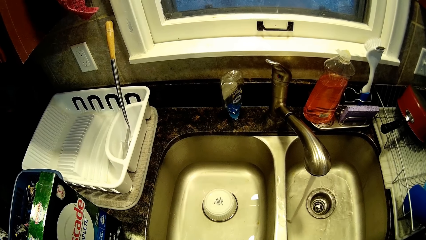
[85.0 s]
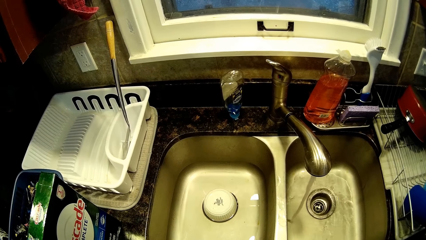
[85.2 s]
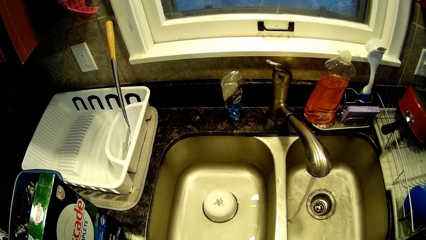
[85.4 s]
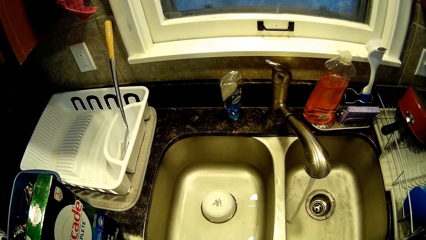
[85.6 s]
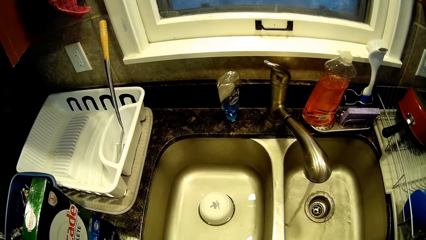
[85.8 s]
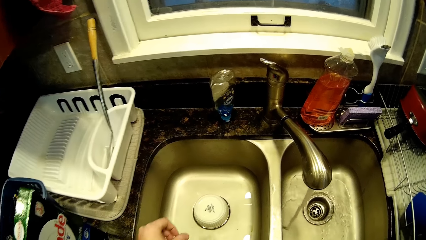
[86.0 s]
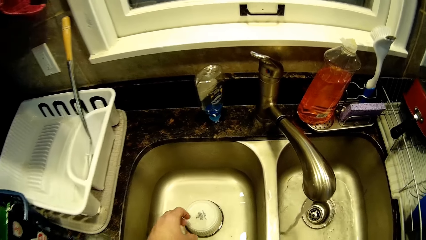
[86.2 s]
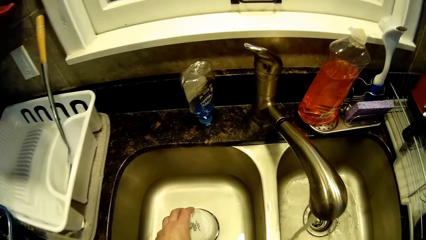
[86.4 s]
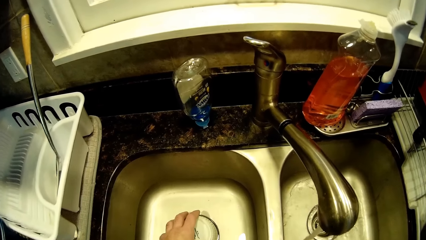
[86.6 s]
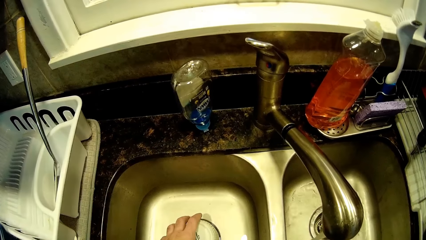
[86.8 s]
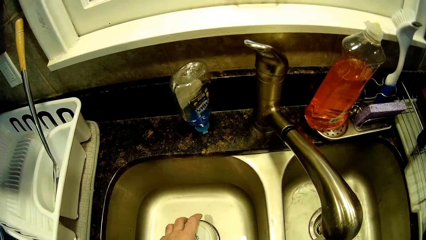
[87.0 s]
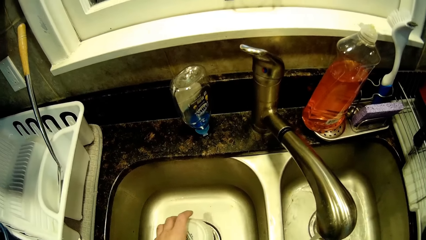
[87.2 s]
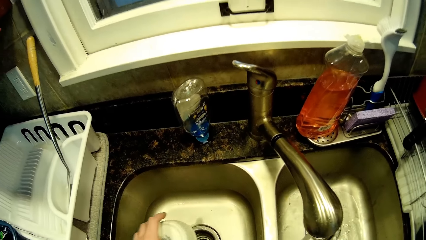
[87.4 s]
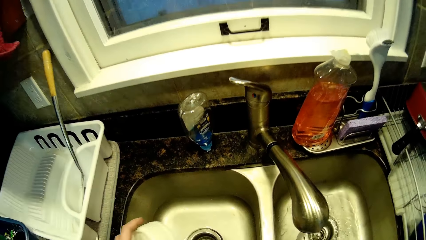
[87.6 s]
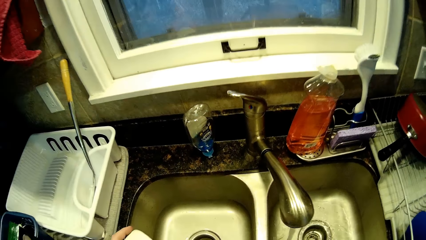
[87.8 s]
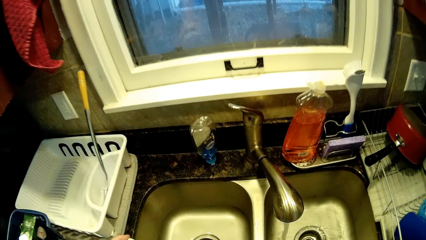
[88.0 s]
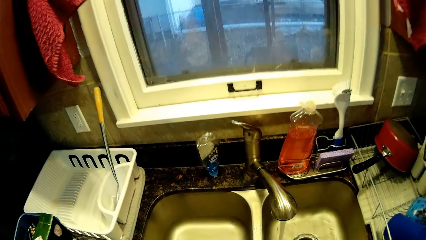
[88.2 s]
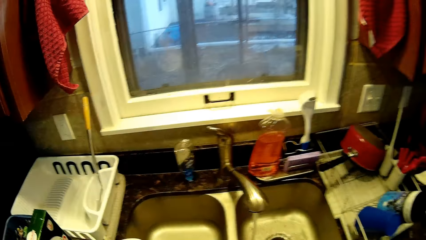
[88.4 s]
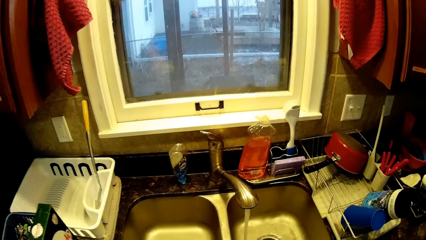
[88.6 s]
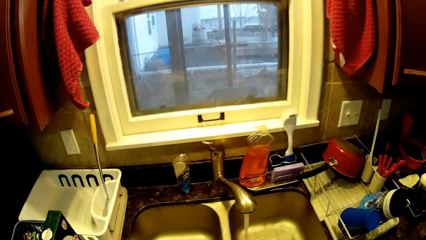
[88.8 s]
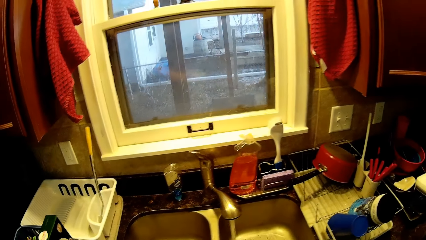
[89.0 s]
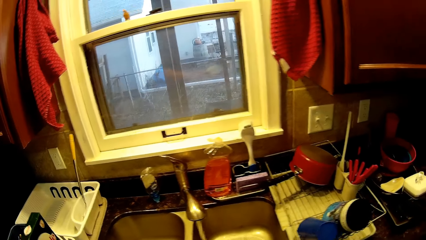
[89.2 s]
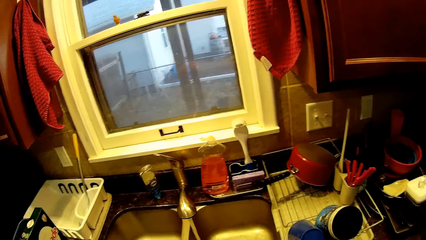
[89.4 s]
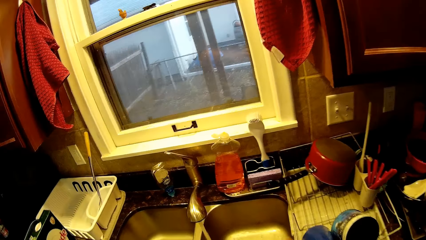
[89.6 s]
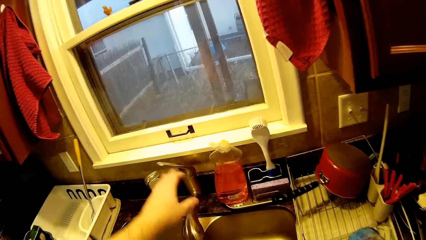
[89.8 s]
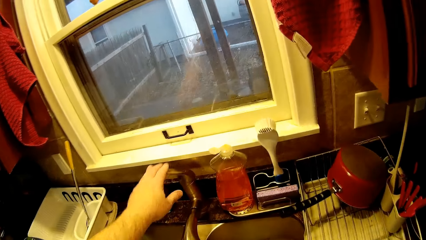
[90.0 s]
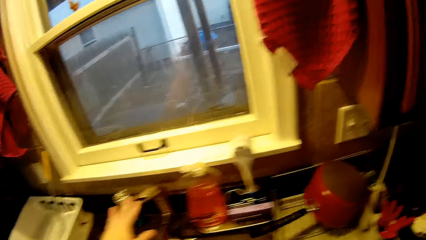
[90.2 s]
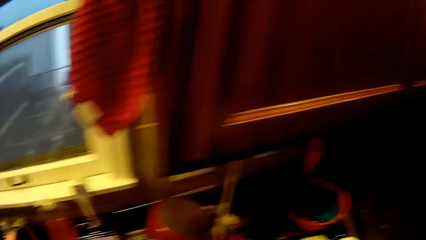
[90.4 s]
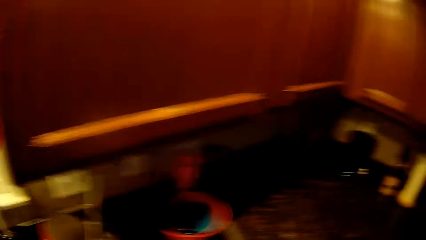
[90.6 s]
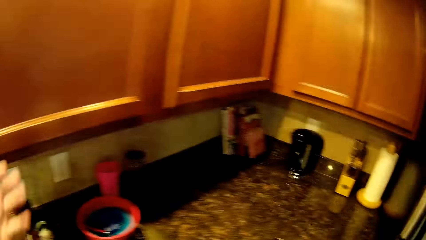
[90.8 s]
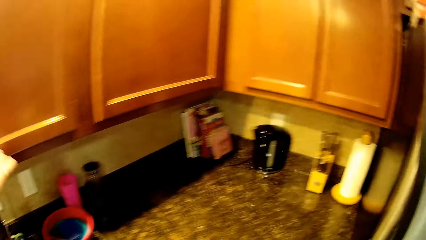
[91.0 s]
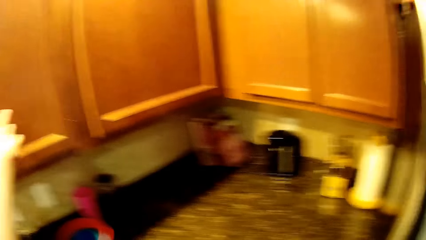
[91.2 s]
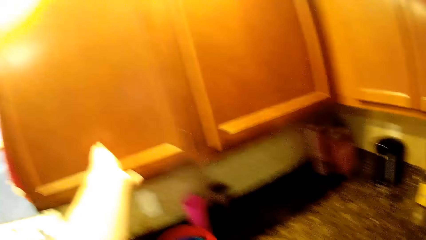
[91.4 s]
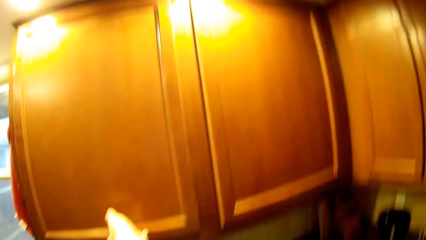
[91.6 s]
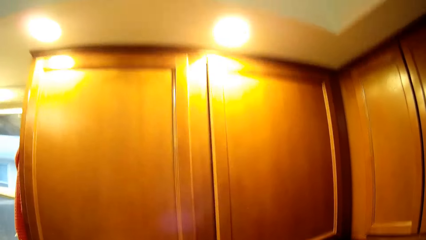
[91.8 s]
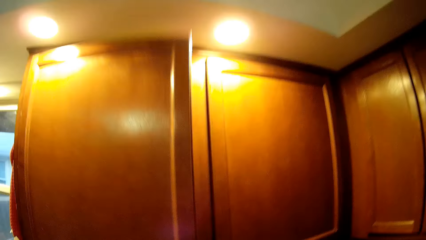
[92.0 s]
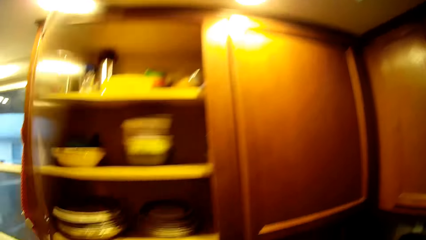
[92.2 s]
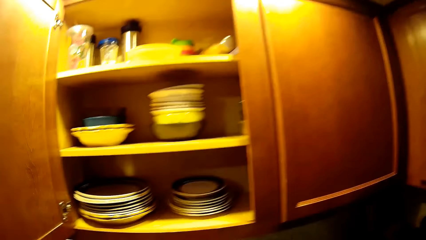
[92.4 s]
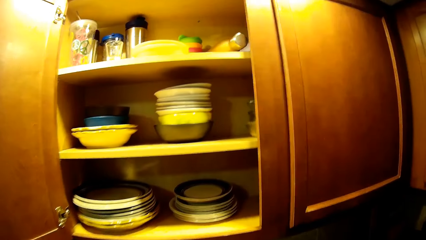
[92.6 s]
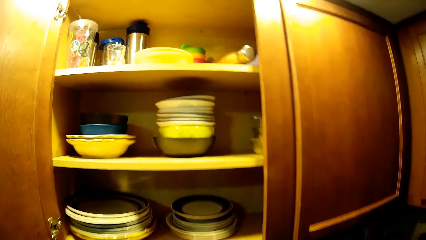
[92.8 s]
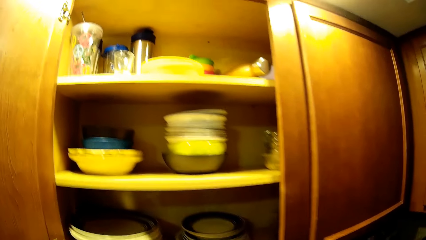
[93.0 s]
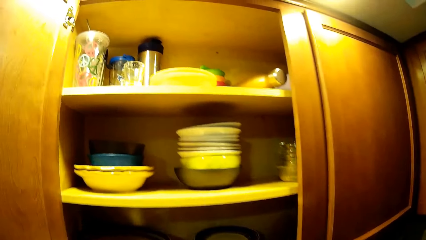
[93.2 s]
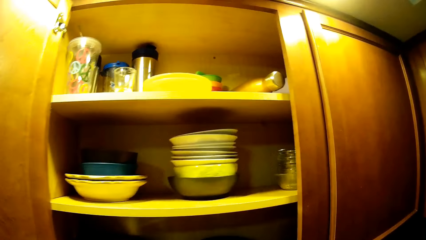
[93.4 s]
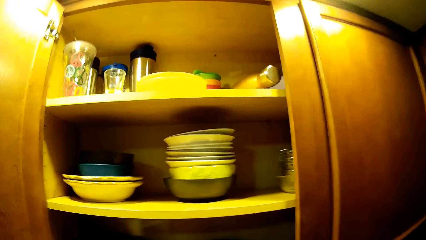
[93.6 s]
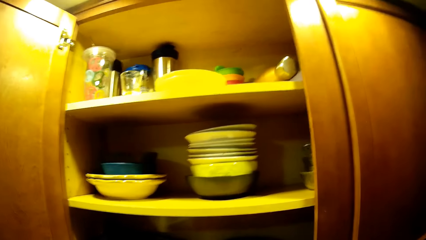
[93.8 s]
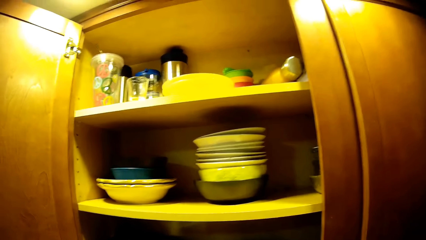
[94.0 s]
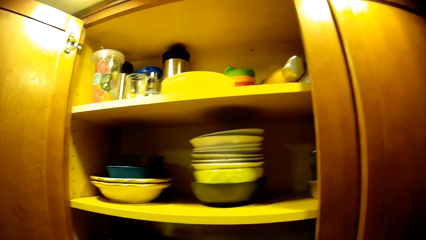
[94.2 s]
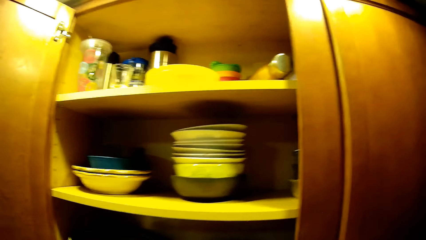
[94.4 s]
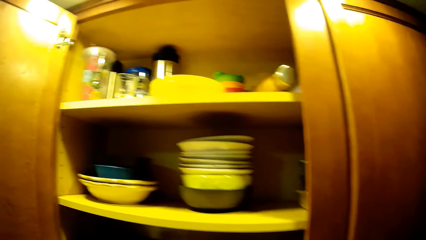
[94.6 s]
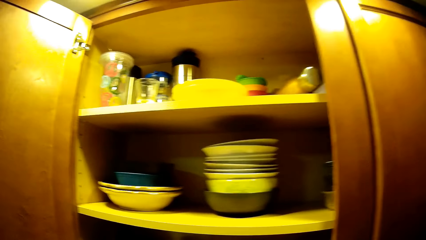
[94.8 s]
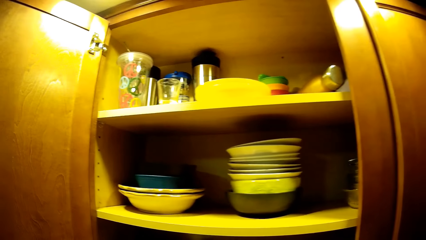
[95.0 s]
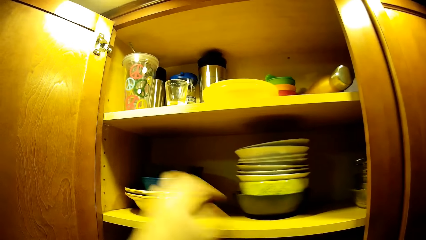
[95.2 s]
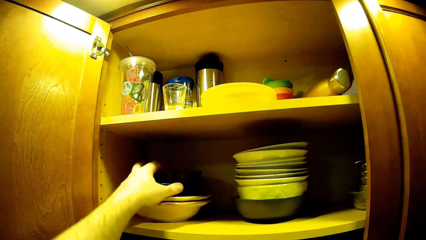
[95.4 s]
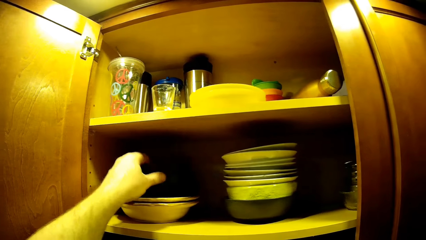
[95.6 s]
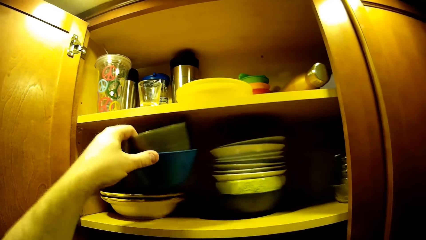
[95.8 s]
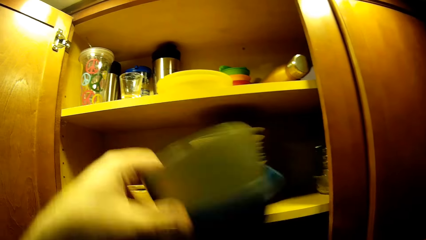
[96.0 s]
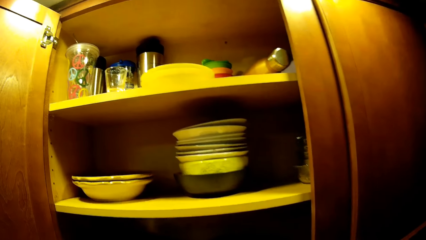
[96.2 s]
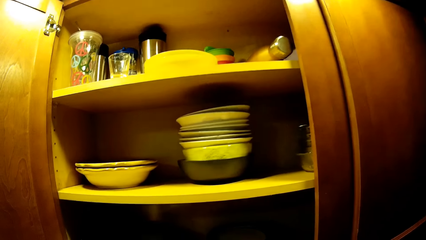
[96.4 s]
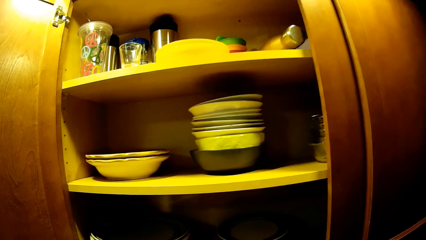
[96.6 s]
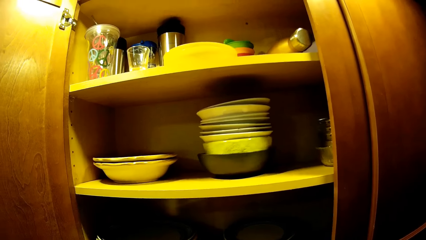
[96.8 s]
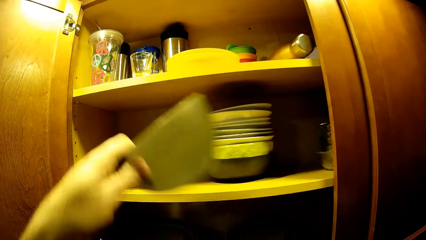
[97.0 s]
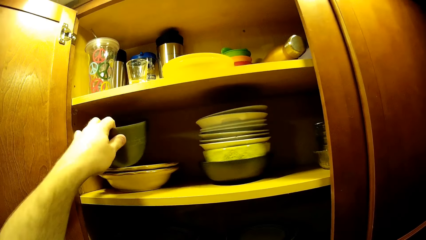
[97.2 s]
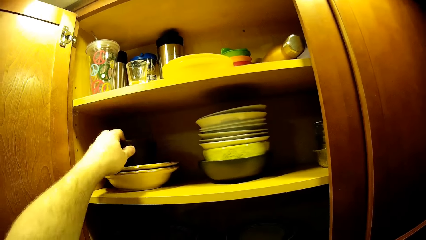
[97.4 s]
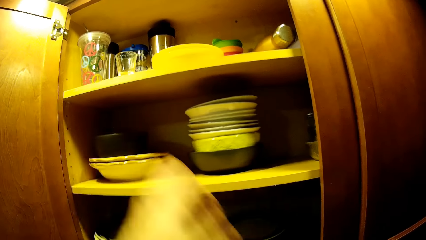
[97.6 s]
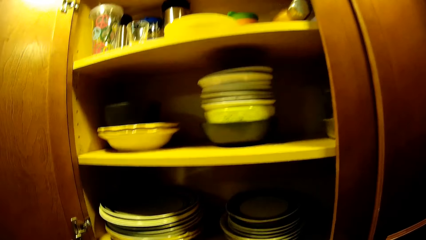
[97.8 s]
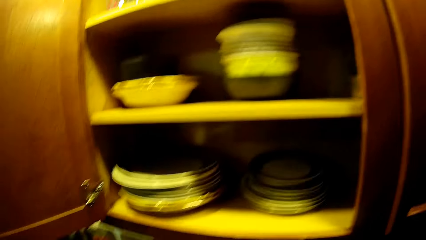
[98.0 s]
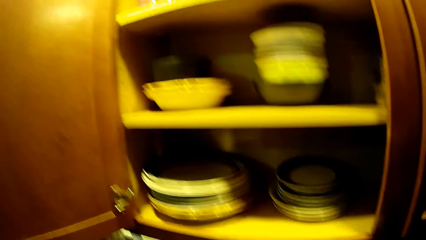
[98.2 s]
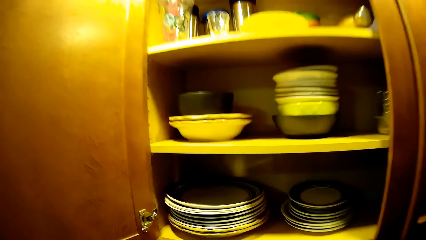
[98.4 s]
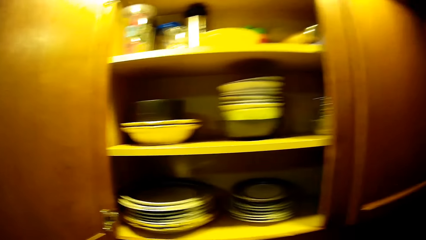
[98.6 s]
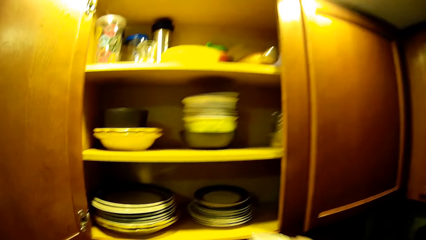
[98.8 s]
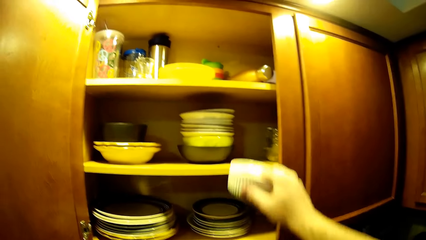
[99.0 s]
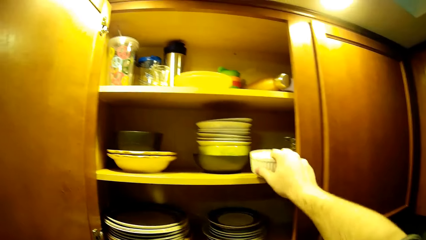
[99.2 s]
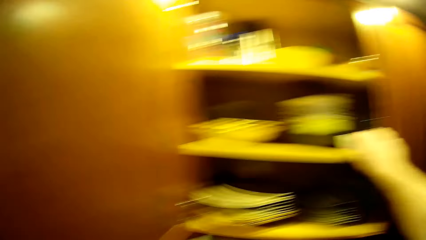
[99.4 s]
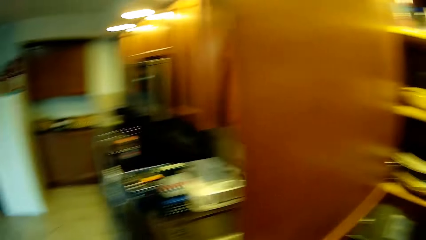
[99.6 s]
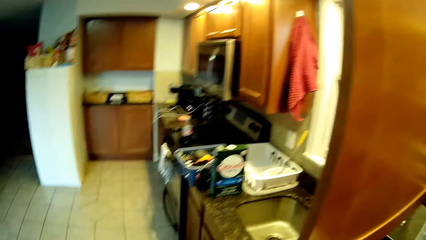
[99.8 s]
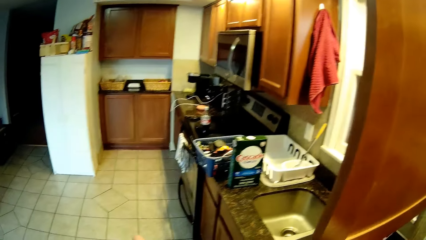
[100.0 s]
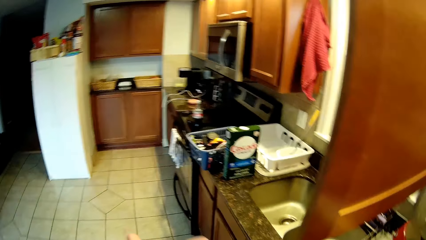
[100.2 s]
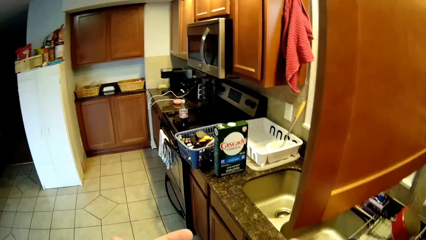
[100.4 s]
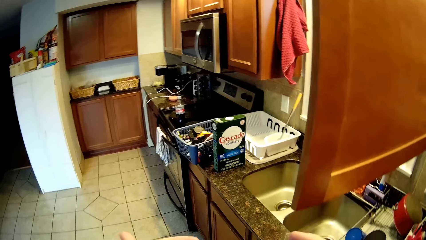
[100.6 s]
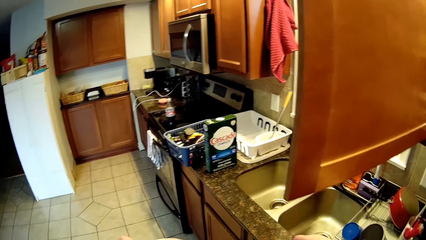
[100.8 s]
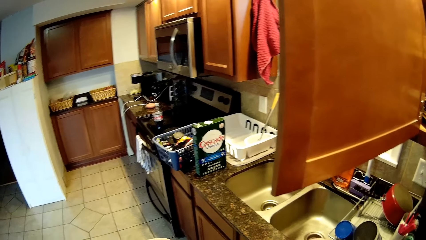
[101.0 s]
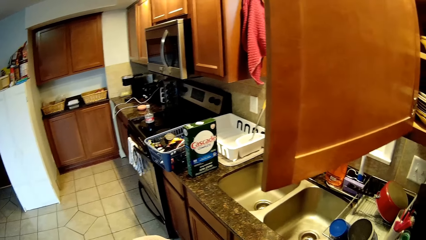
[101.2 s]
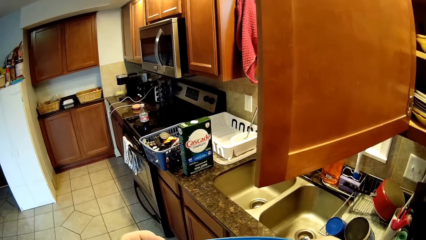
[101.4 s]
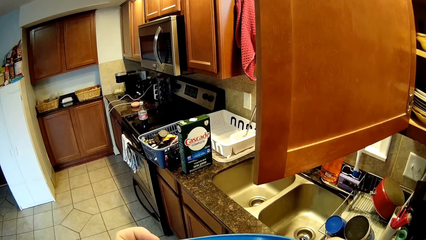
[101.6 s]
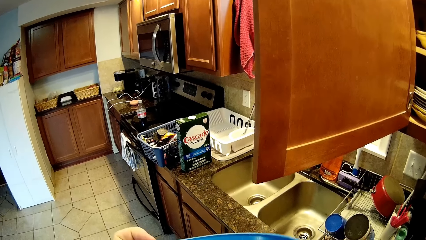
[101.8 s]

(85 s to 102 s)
The camera wearer removes the sink strainer. They pick up a bowl. They put water in a sink. They close the tap. They open the kitchen cabinet. They take the bowls. They put the bowl on the plate. They put down another bowl. They put the sink strainer in the cabinet.
